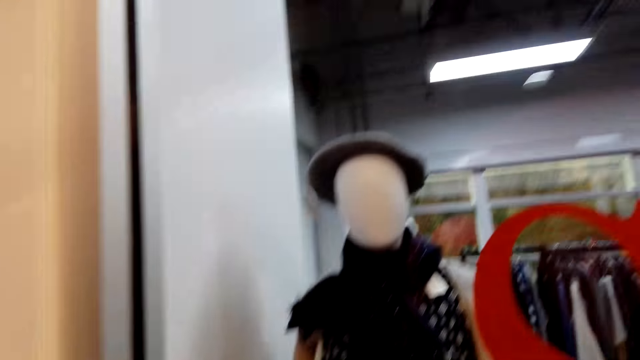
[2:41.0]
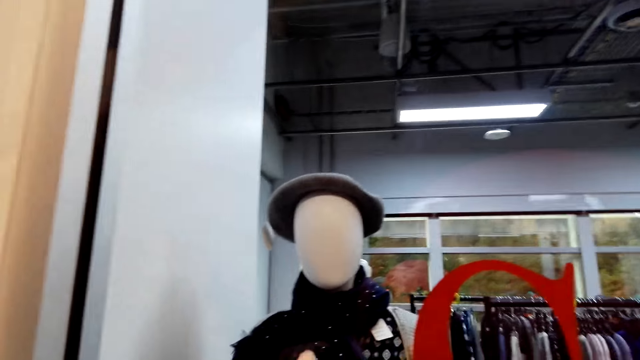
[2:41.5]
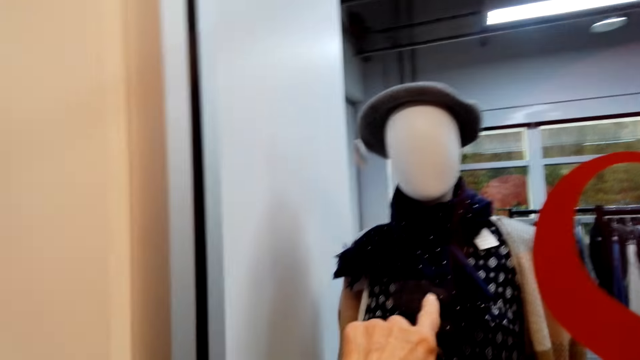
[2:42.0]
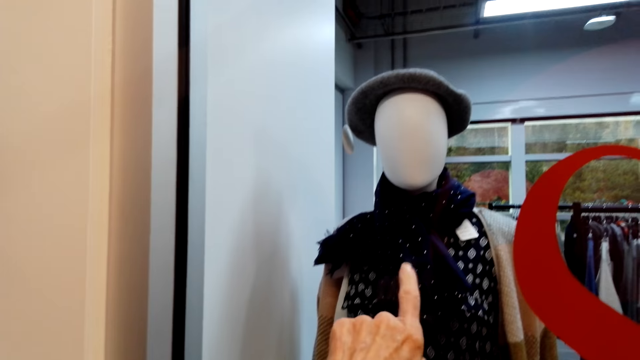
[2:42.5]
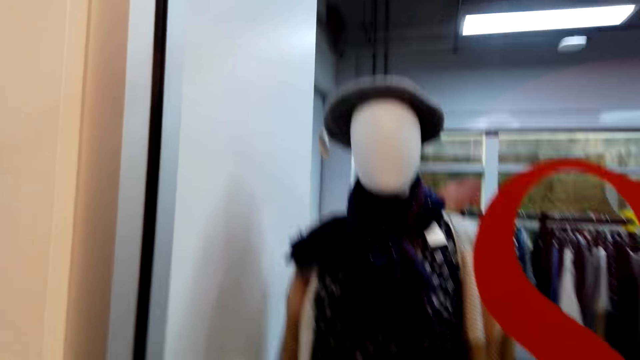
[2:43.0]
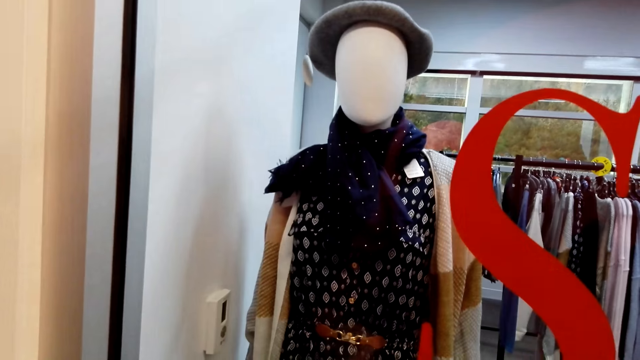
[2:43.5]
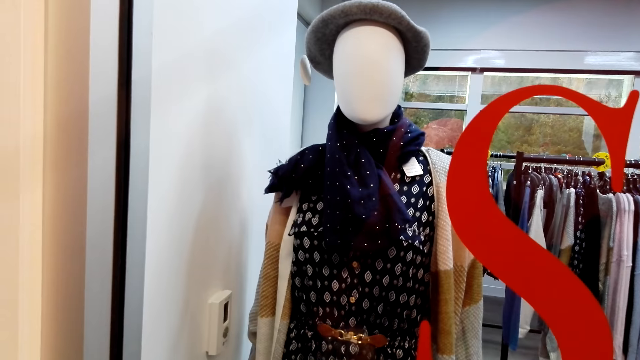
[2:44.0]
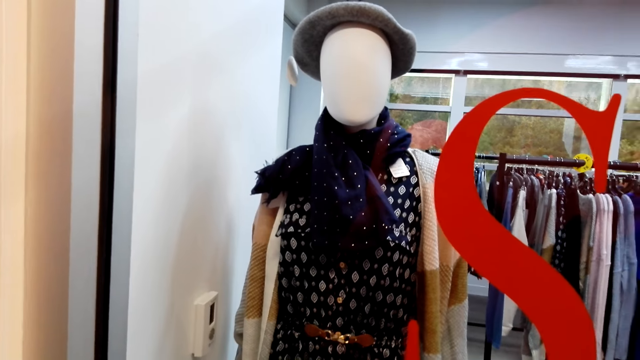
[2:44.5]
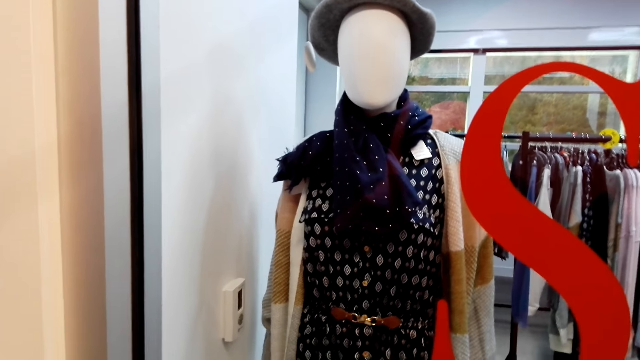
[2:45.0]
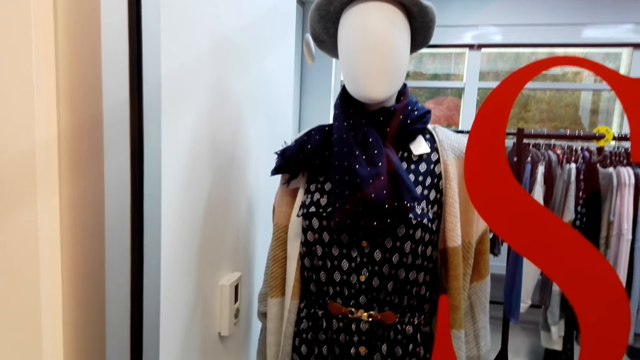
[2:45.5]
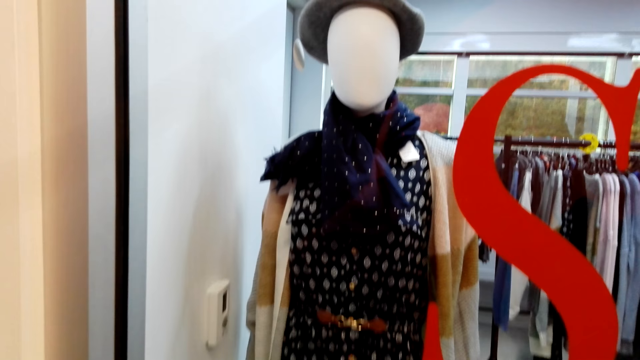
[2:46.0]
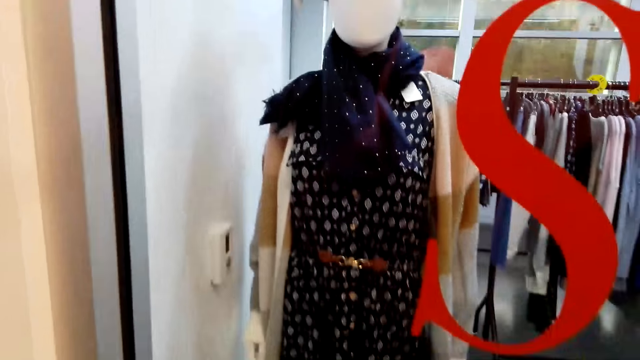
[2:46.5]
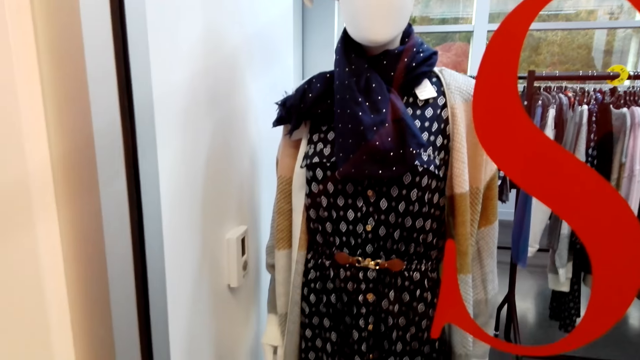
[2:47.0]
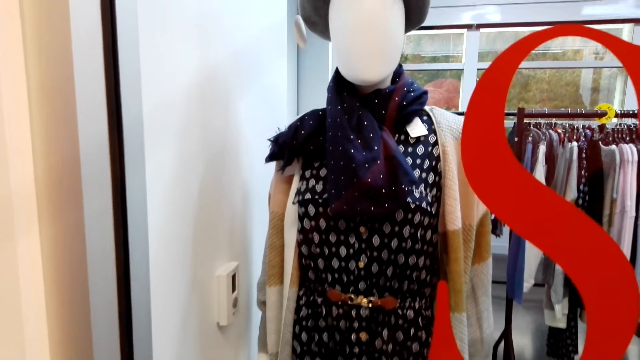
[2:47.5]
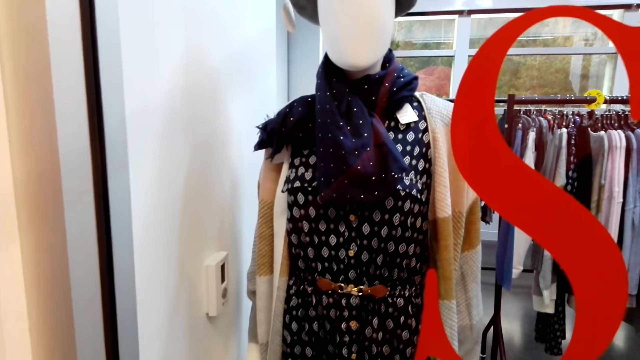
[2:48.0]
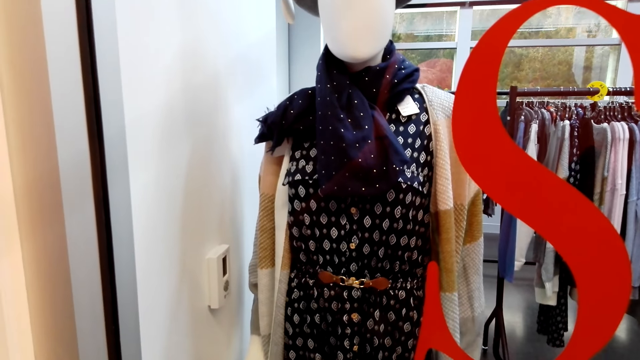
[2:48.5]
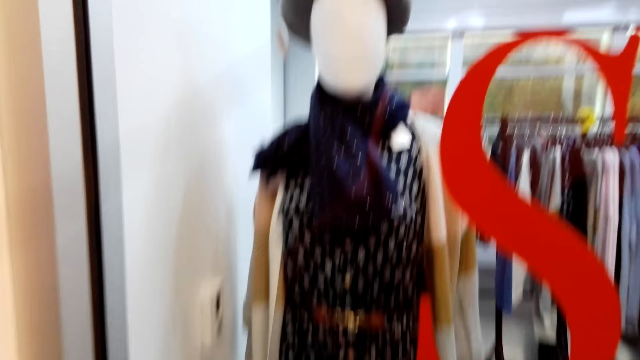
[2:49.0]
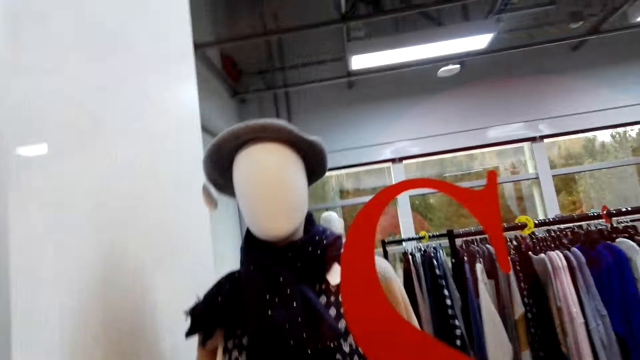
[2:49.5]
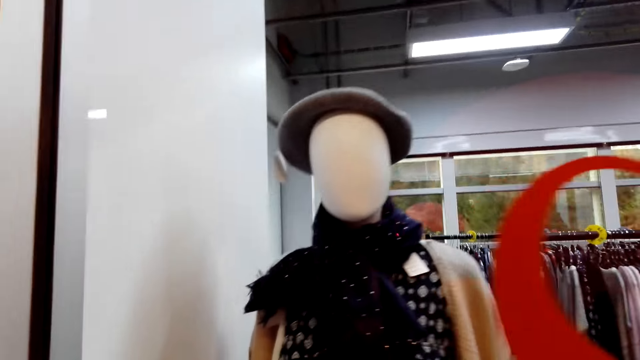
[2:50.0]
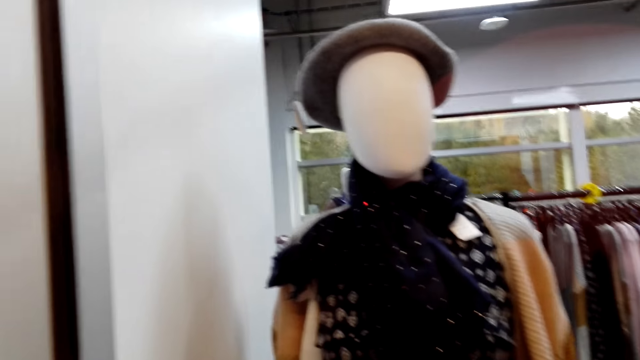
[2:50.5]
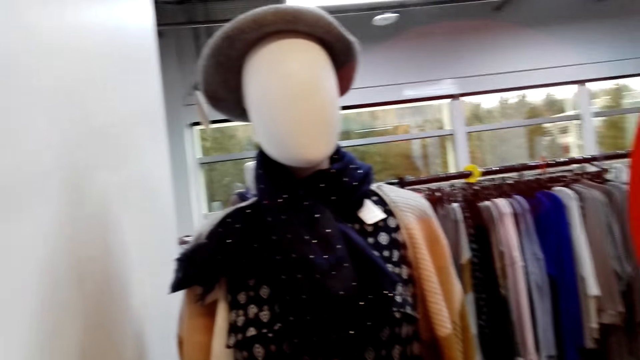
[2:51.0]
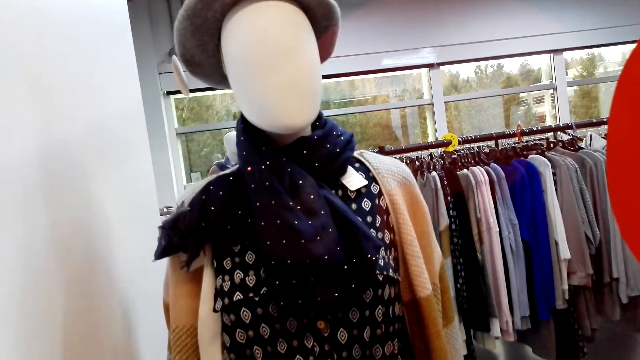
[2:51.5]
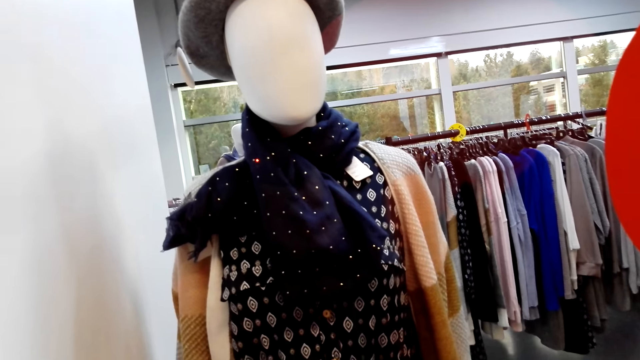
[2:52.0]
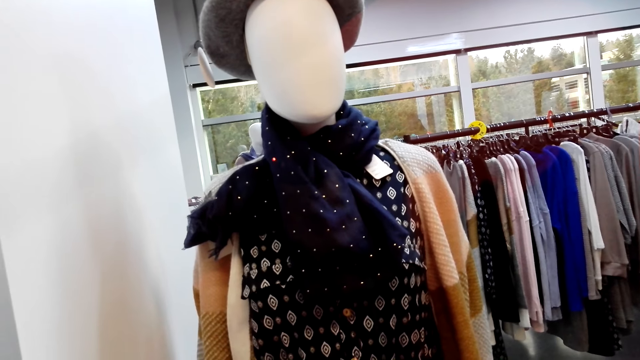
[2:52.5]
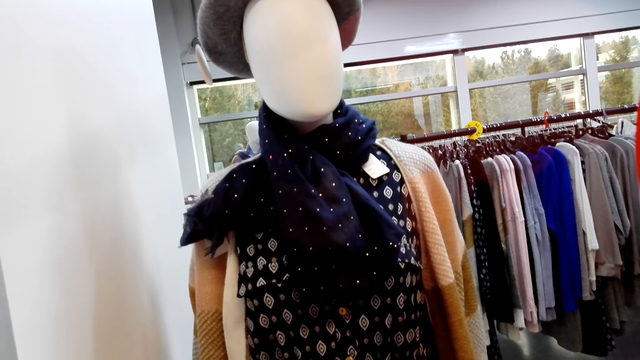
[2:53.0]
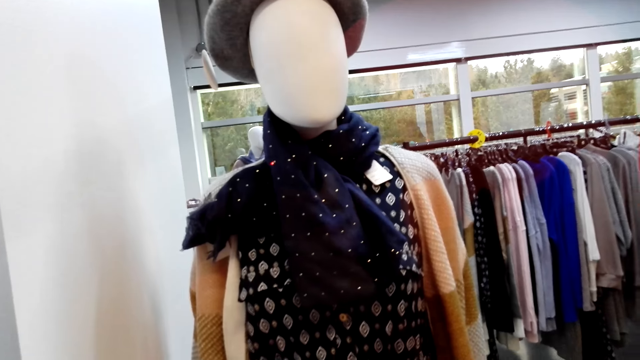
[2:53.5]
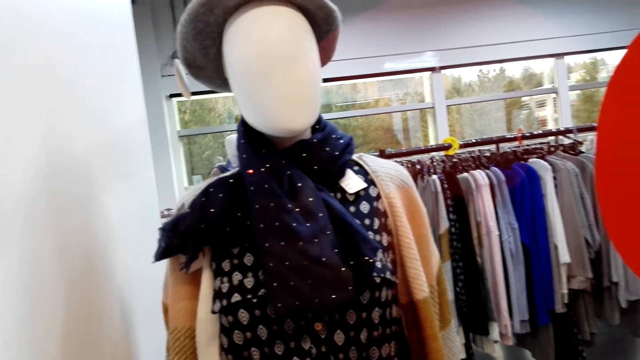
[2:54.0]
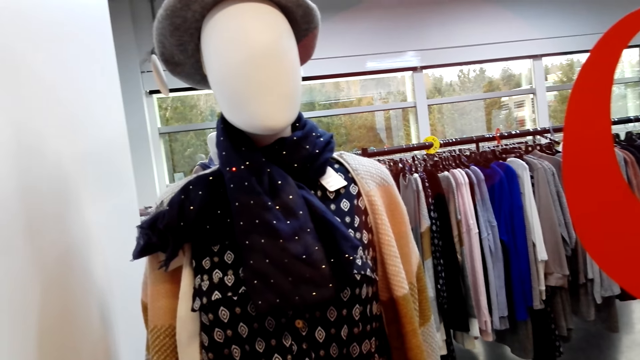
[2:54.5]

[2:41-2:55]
The camera wearer points at the scarf. They examine the scarf.

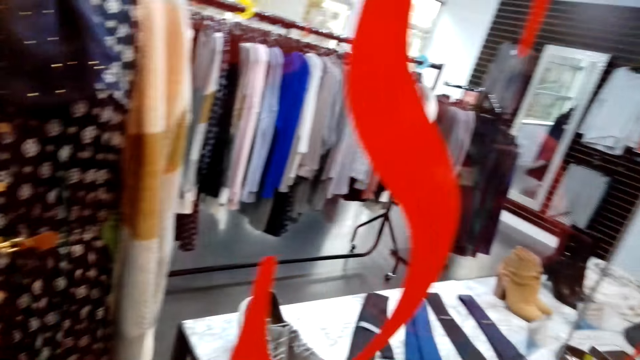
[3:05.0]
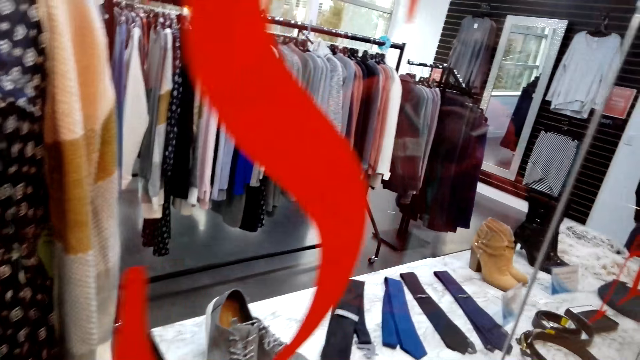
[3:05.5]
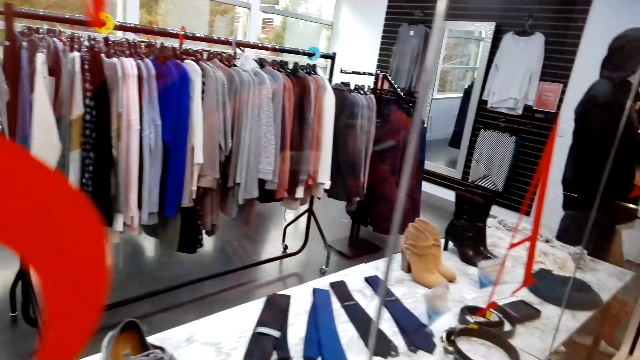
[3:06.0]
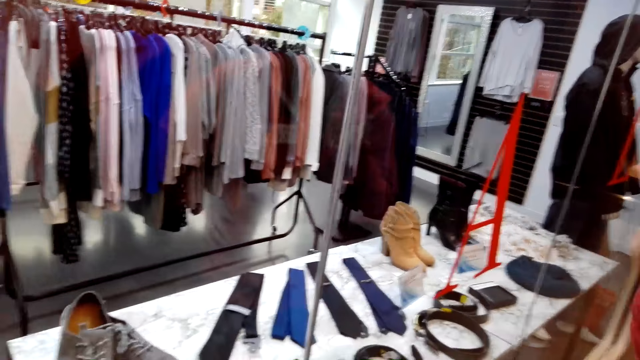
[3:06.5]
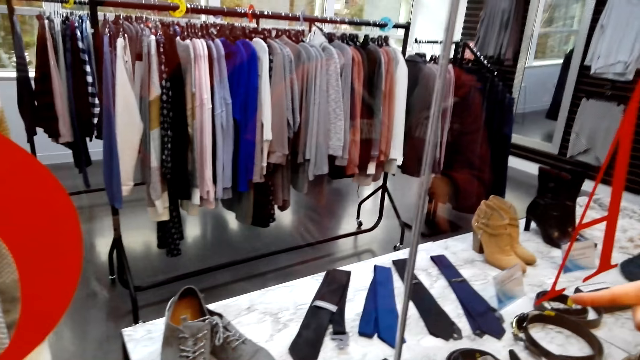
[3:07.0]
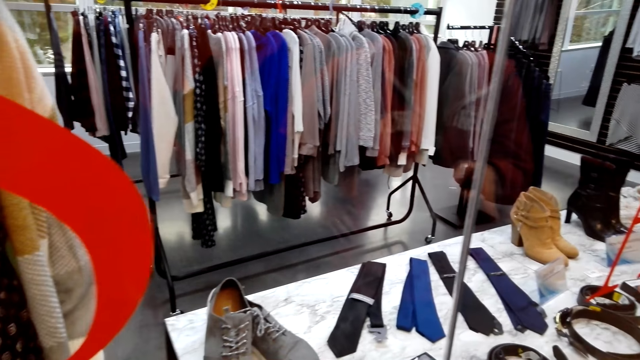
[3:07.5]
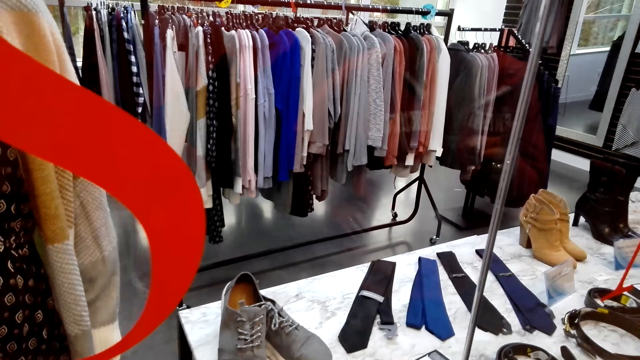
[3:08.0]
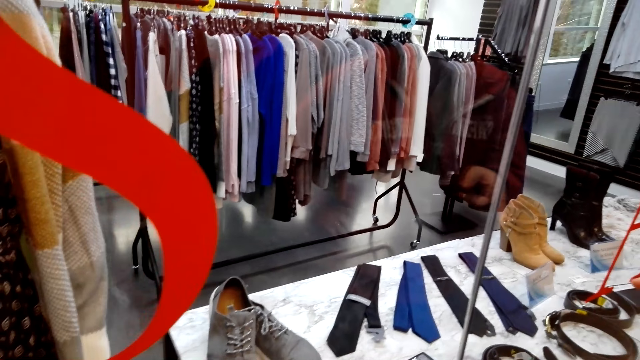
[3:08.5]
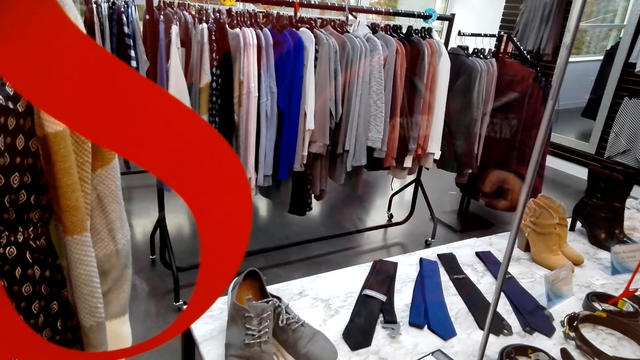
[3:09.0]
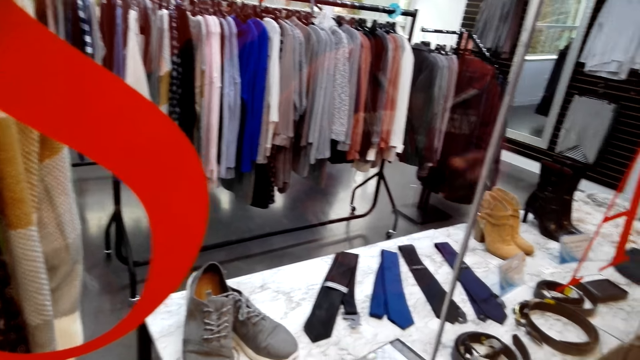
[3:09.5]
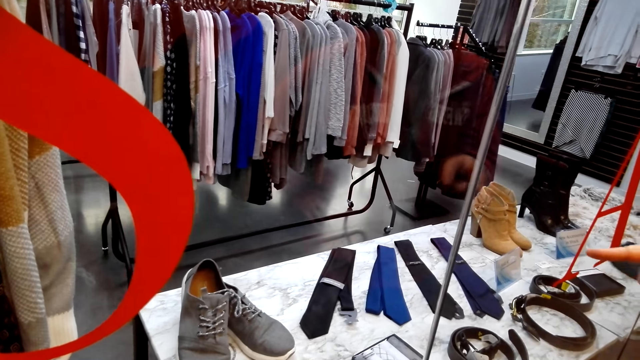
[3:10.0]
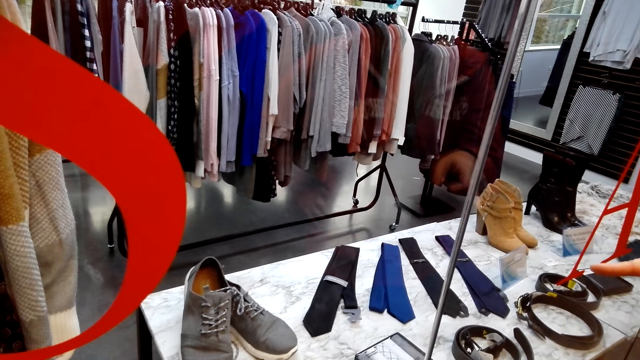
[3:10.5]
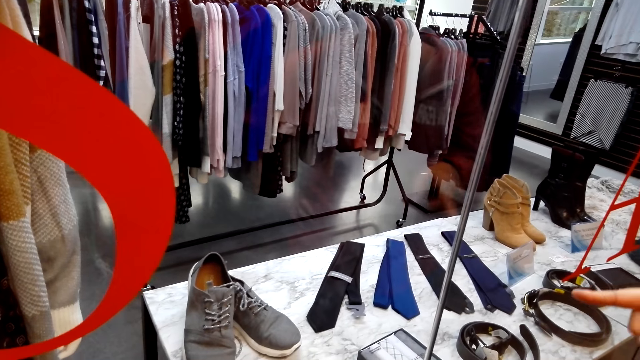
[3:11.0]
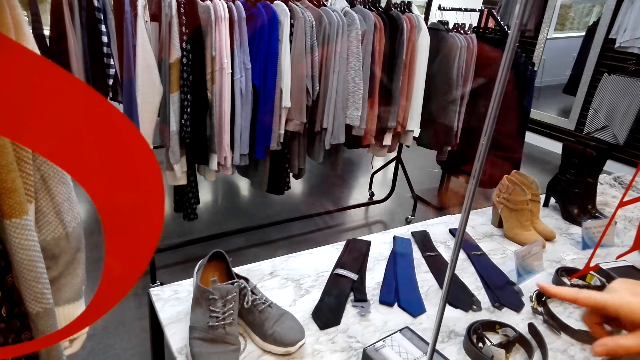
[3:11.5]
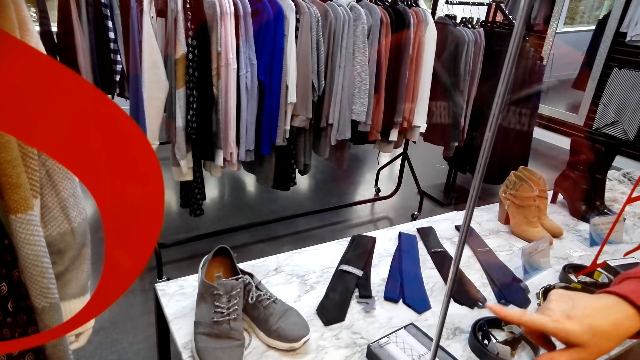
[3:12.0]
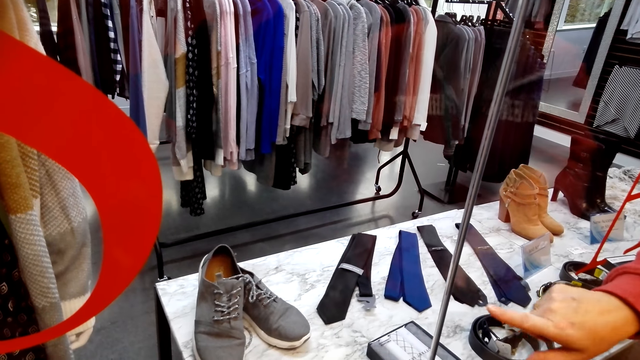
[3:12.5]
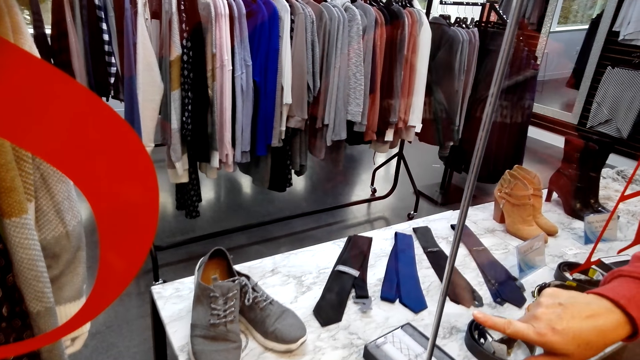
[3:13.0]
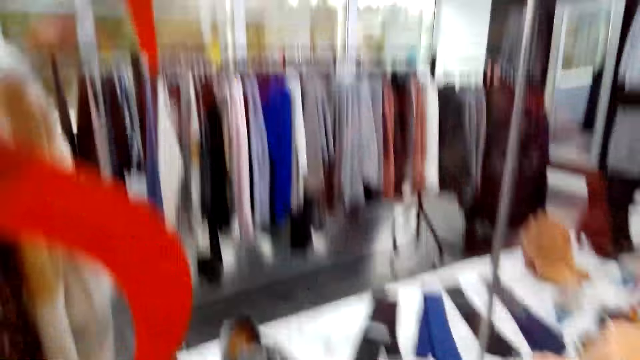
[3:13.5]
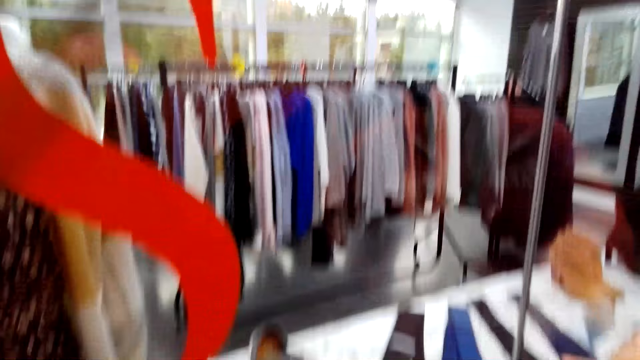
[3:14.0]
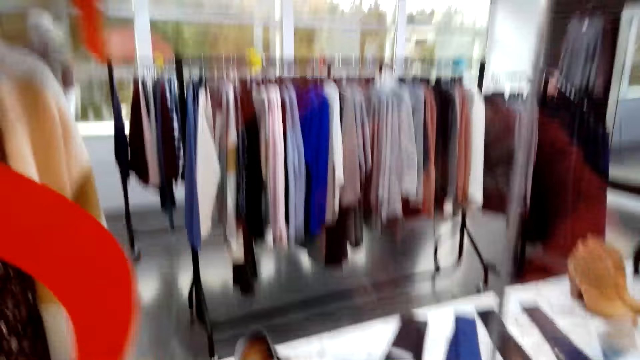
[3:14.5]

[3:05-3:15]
A man points at the ties. A woman demonstrates something to another woman.
